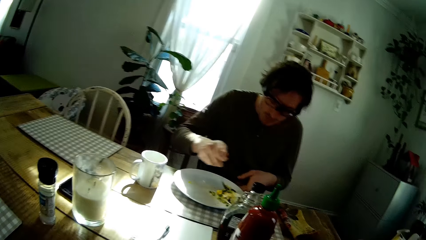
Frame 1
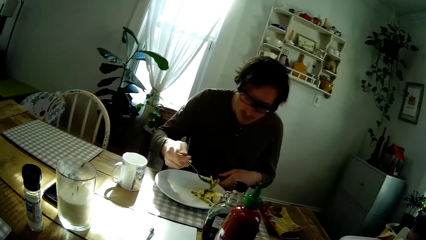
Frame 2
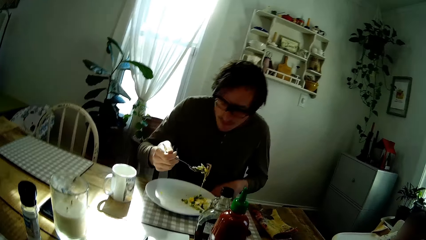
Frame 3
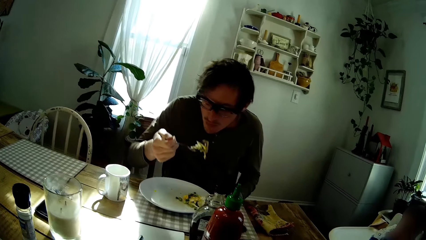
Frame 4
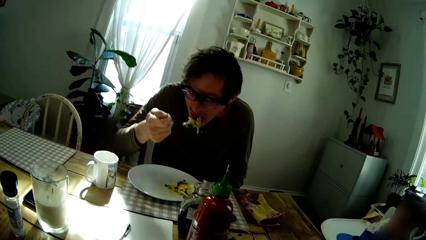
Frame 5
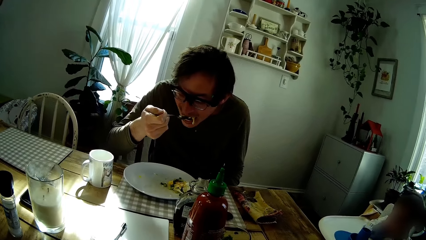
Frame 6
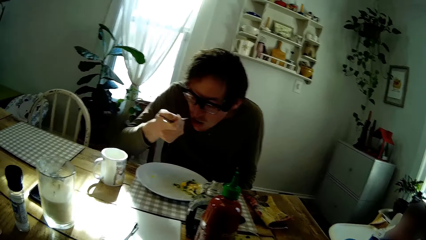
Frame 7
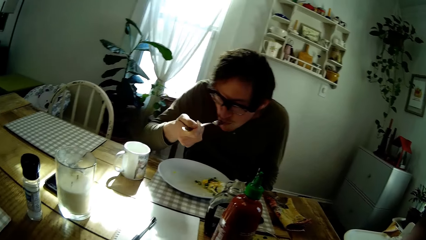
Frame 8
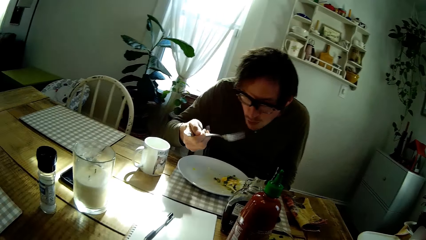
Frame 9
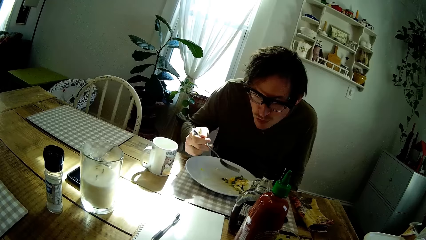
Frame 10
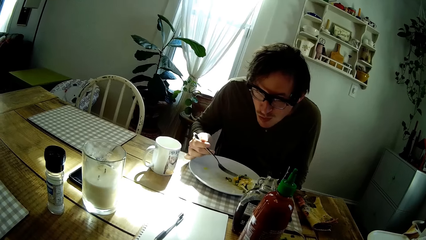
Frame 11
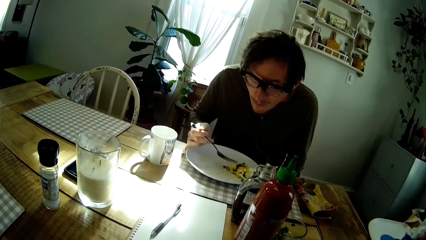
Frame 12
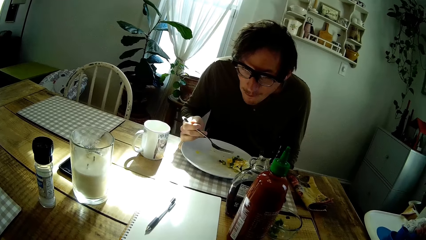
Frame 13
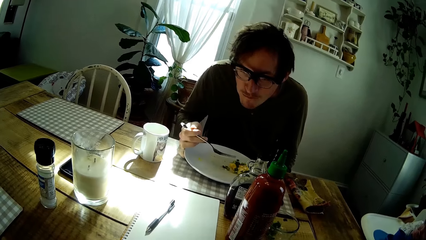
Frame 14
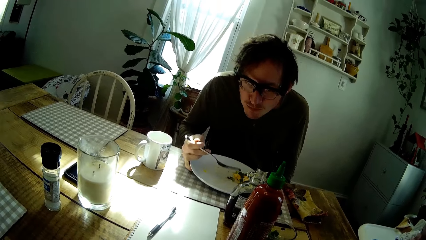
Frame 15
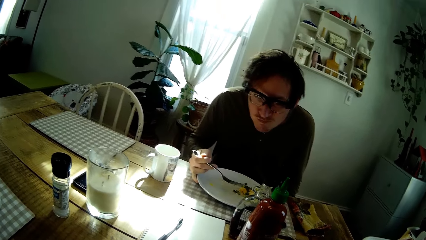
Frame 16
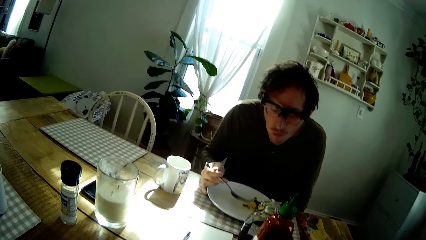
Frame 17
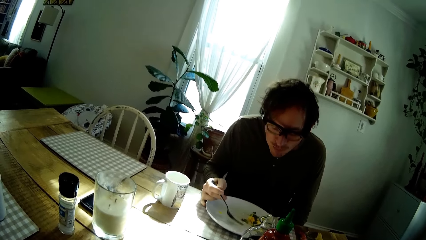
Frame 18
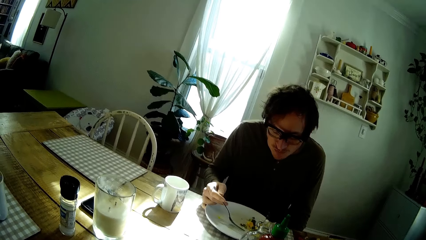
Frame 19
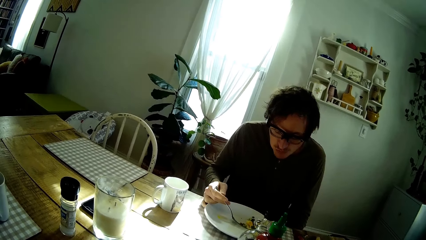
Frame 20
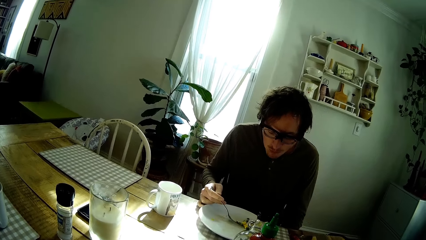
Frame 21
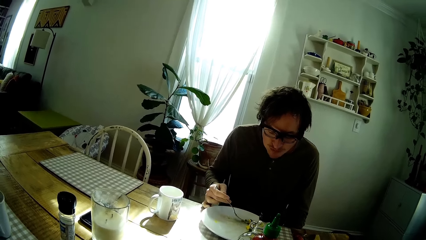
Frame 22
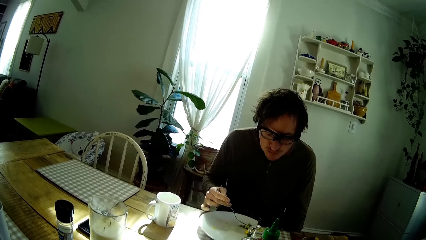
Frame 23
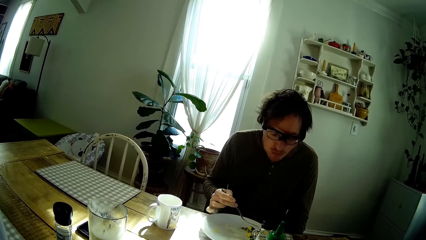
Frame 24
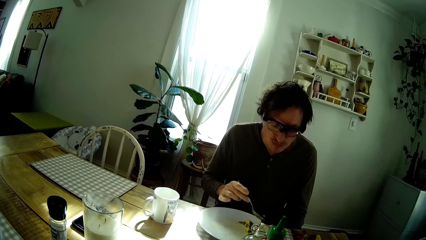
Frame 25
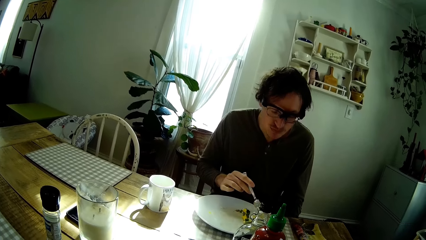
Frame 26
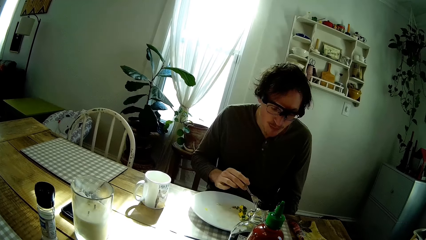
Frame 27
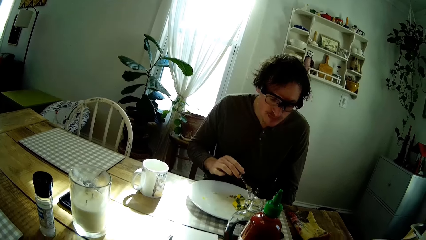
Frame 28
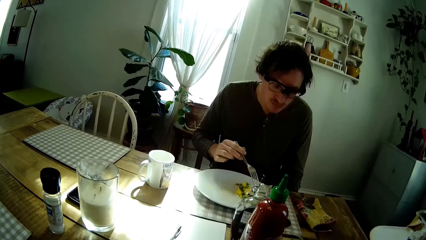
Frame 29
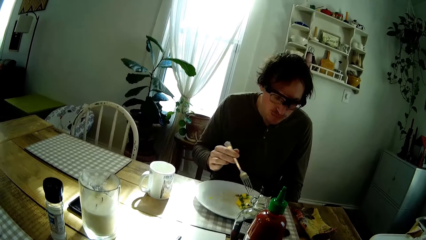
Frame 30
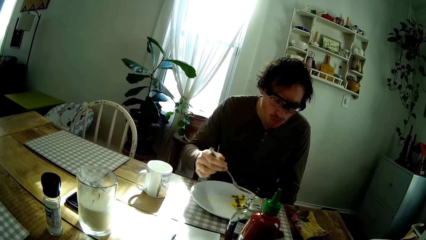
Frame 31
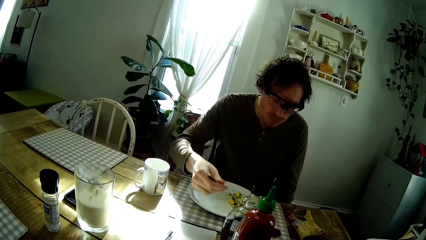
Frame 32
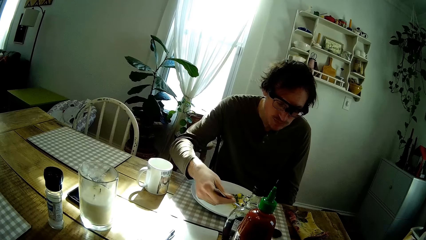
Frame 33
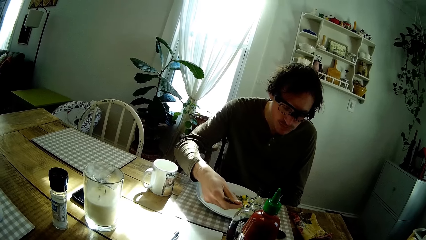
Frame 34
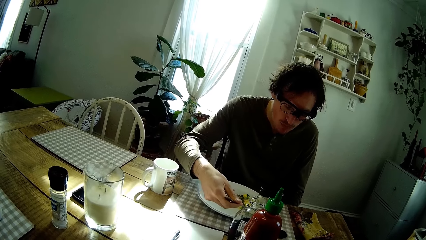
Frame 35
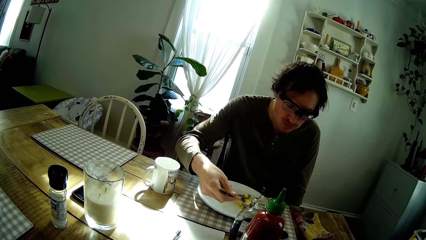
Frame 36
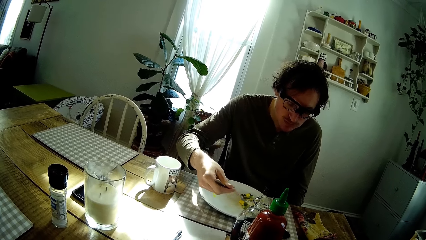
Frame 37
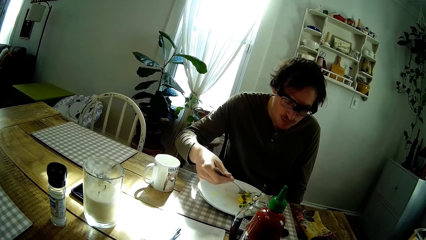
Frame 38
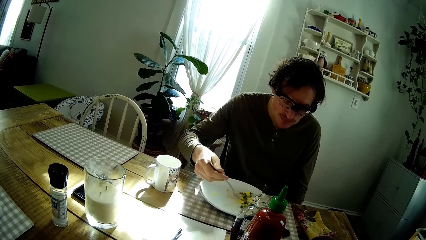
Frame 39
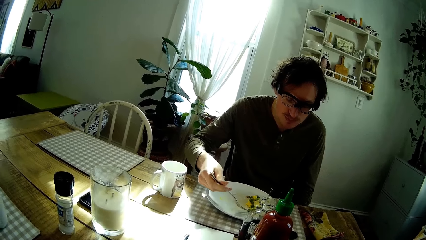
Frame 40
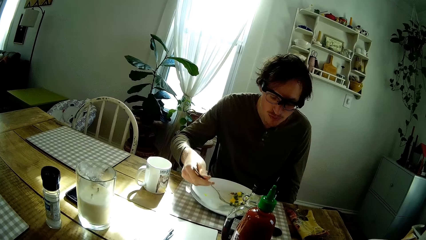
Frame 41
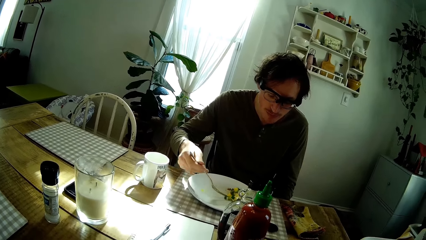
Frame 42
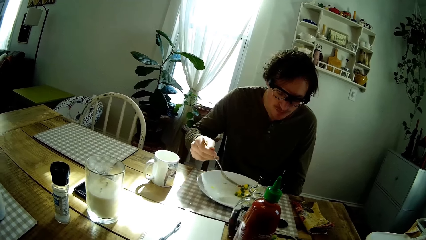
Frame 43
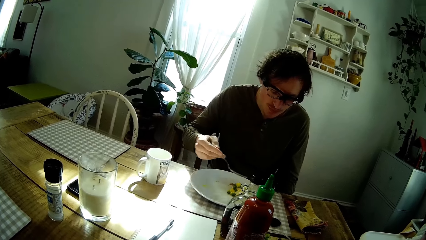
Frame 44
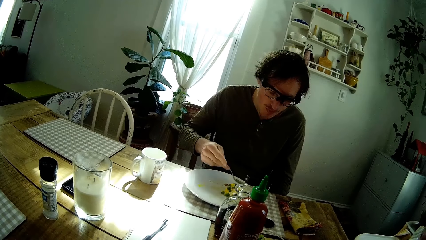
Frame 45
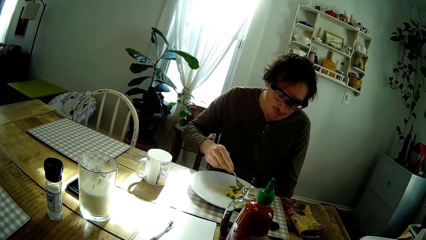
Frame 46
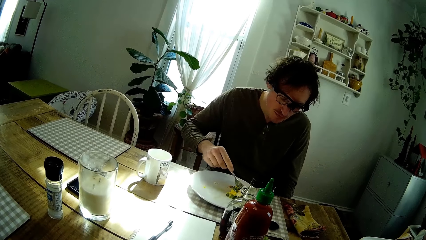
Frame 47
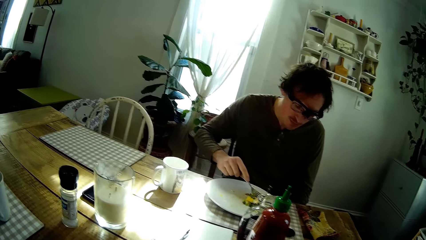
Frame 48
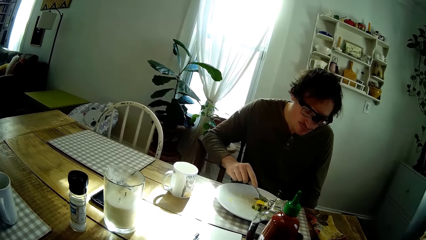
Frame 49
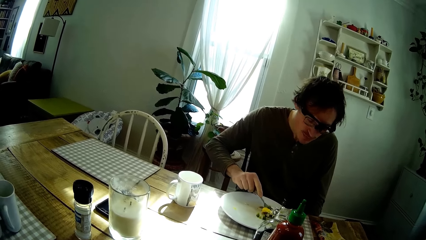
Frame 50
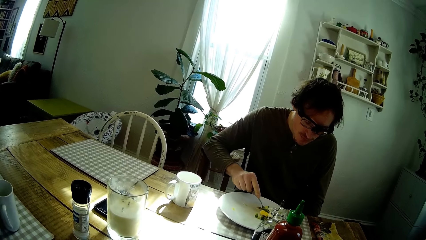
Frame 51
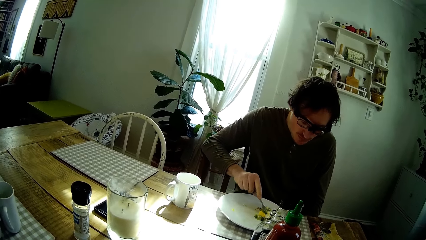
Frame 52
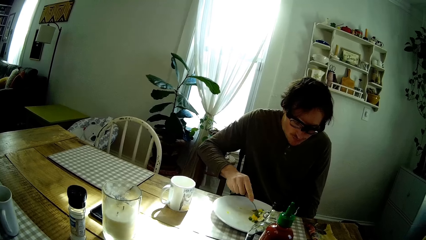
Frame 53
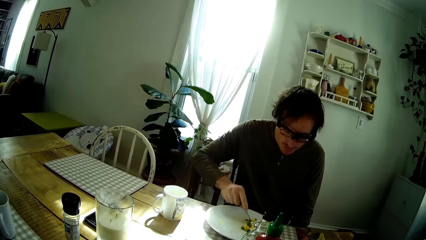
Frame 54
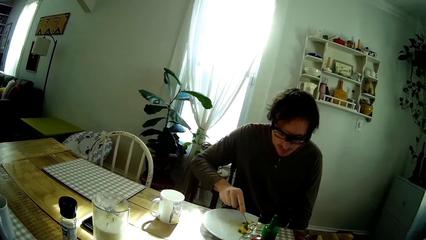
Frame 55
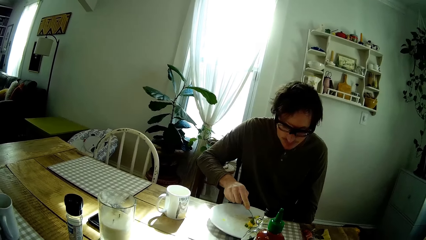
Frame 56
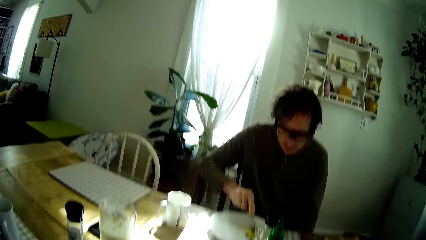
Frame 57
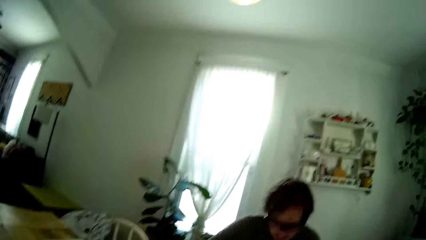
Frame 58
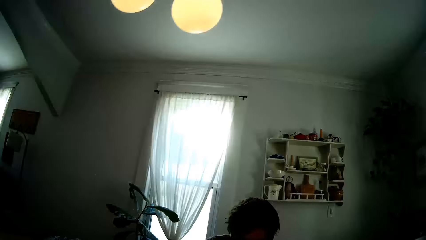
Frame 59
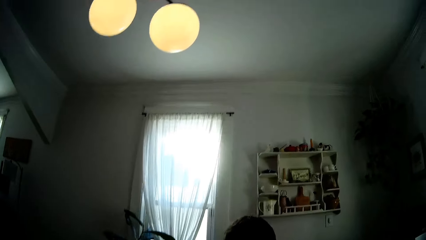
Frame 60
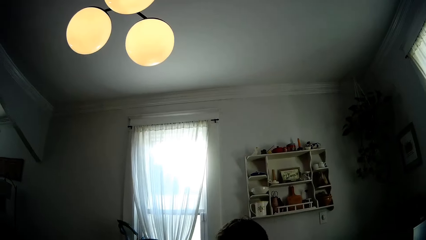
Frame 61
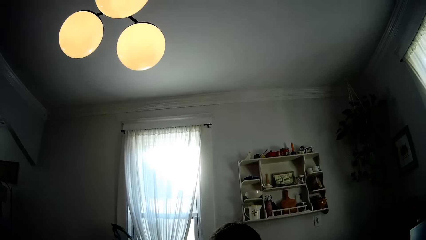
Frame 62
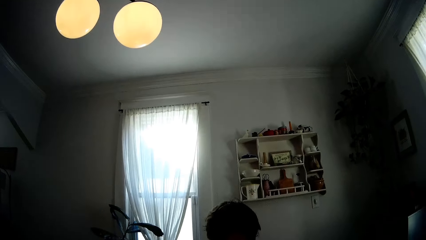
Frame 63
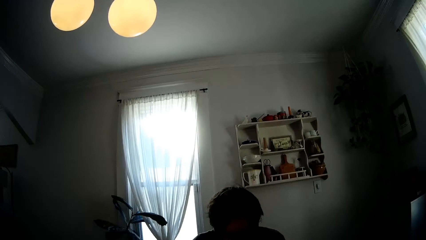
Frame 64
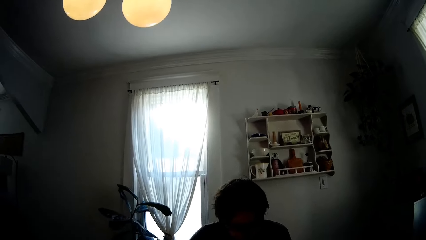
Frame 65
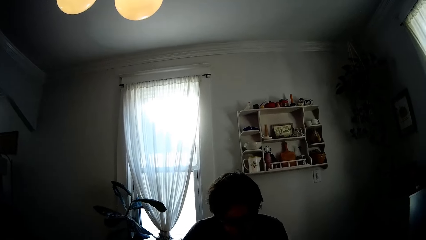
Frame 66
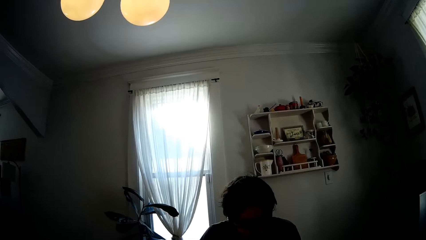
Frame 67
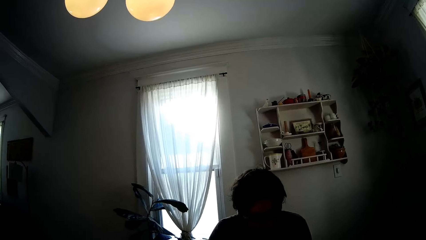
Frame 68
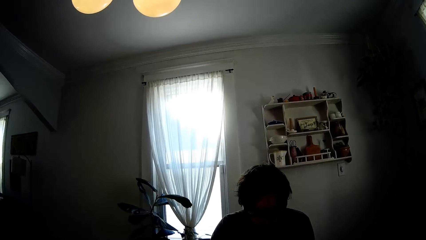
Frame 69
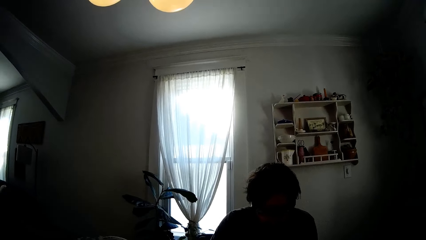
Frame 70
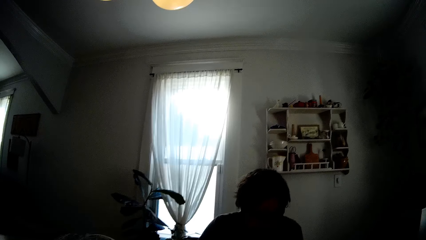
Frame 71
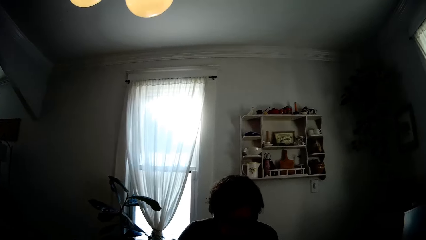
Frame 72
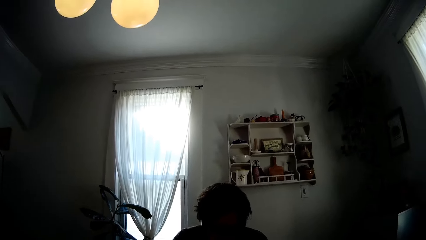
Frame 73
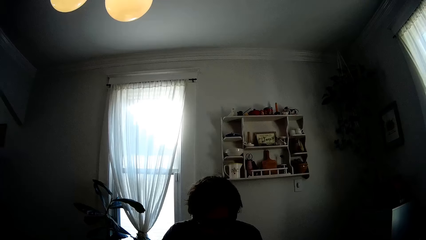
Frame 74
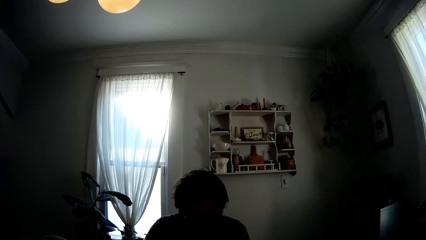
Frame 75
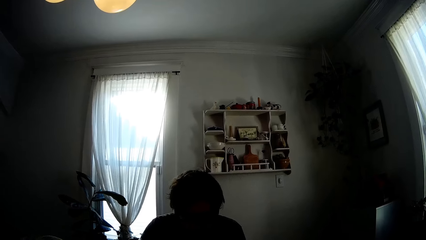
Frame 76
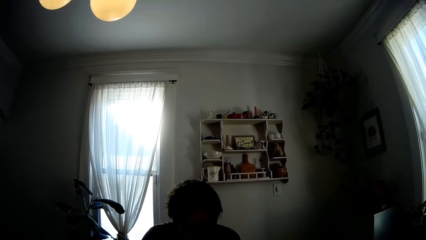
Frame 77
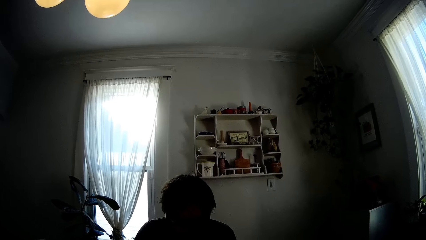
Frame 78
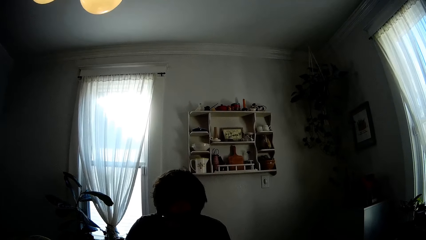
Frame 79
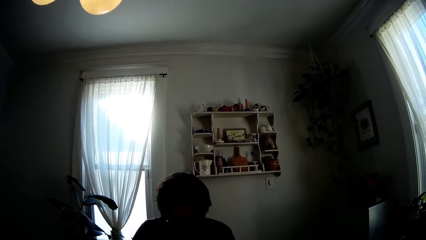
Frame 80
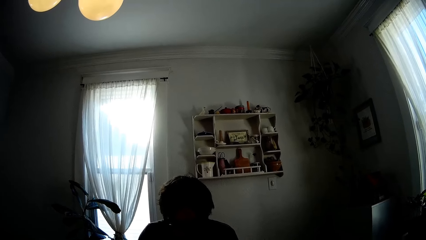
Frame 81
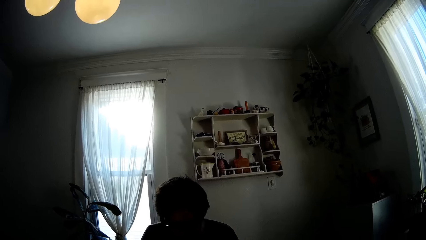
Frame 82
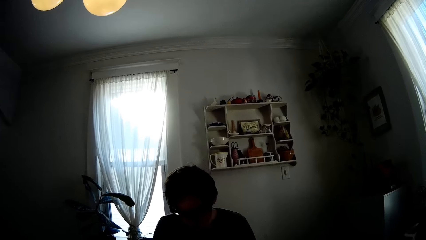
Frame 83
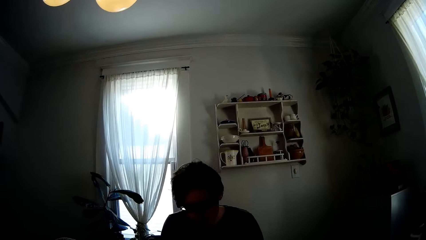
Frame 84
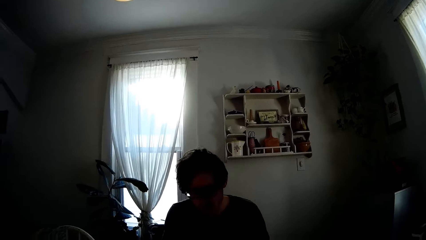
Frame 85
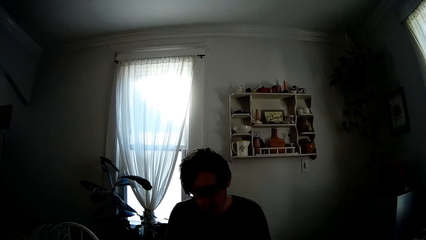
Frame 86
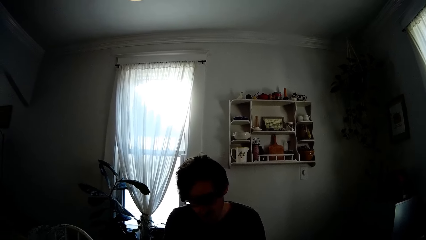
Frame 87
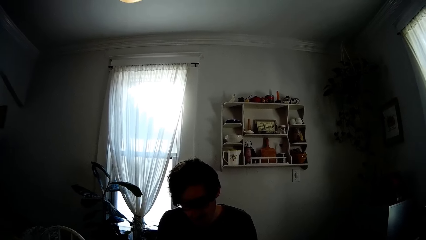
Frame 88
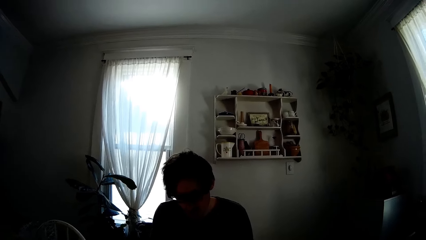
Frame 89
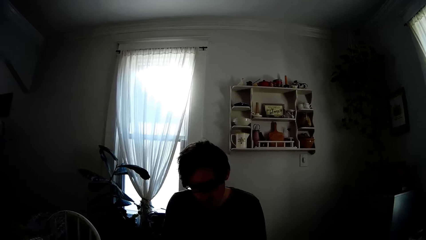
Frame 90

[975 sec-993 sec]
The man puts the fork of scrambled eggs in his right hand into his mouth. The man moves the plate on the table with his right hand. The man cuts the scrambled eggs on the plate with the fork in his right hand.
